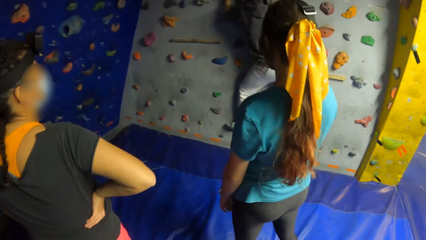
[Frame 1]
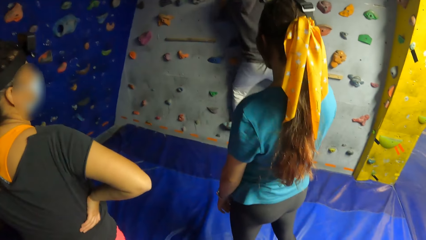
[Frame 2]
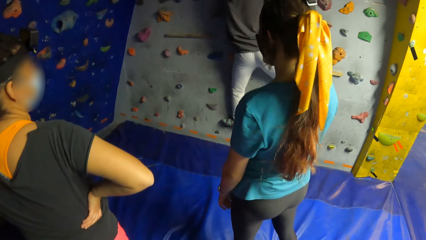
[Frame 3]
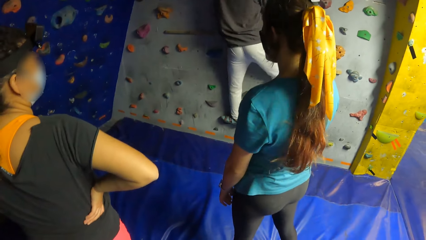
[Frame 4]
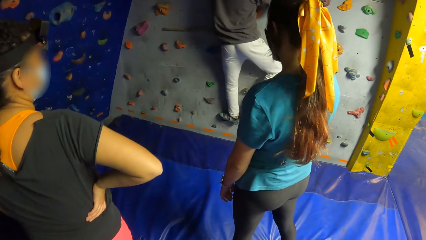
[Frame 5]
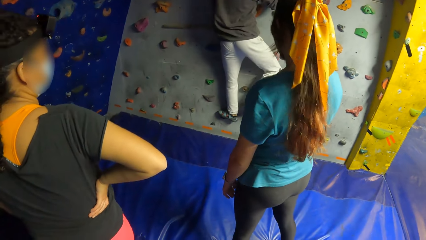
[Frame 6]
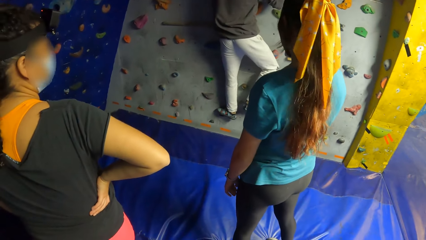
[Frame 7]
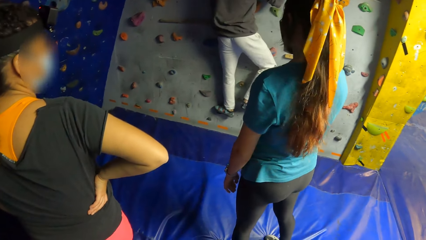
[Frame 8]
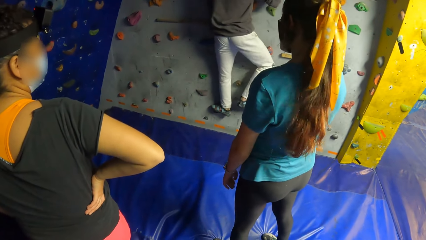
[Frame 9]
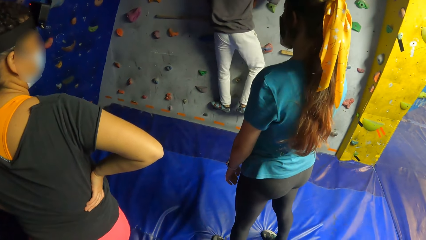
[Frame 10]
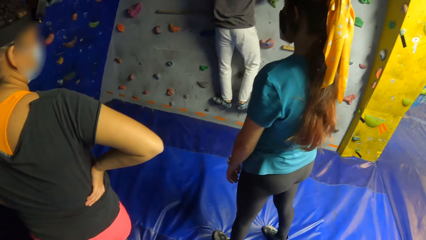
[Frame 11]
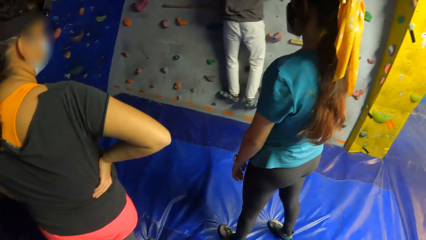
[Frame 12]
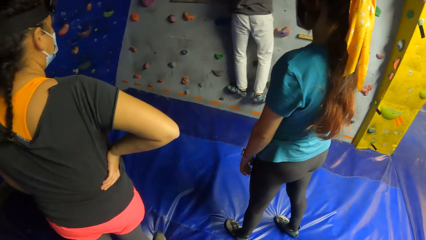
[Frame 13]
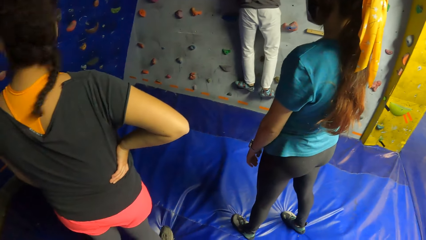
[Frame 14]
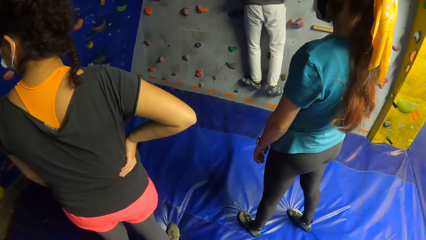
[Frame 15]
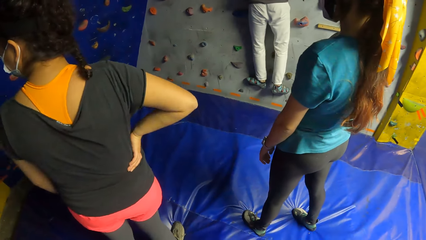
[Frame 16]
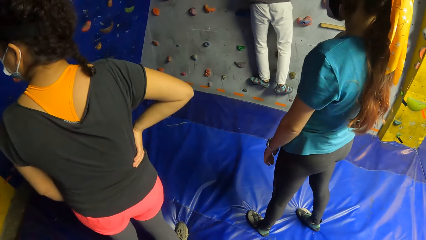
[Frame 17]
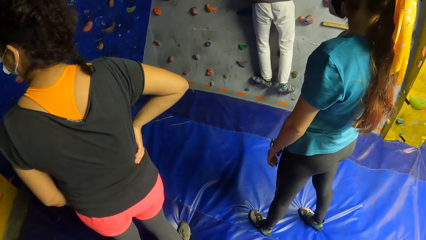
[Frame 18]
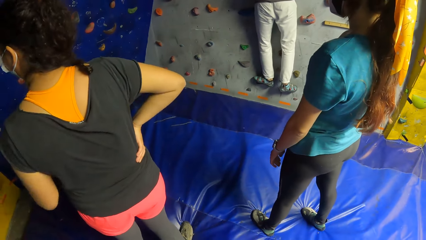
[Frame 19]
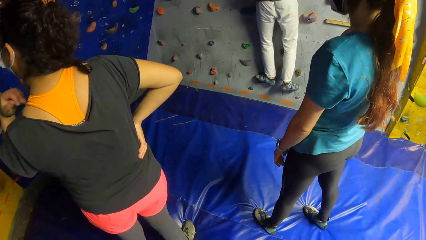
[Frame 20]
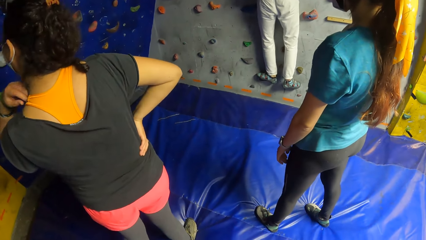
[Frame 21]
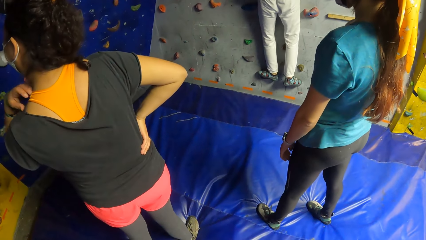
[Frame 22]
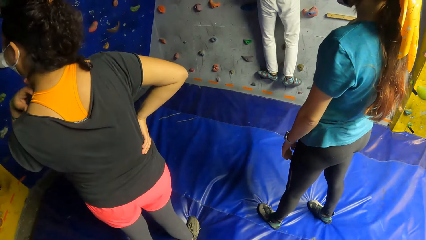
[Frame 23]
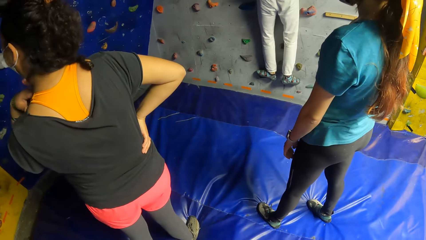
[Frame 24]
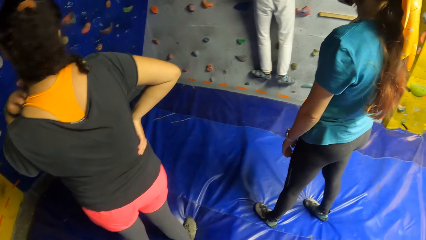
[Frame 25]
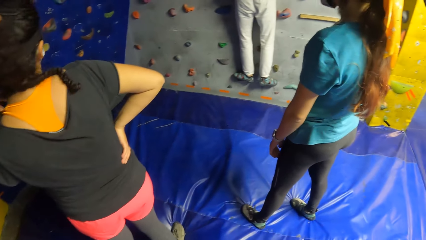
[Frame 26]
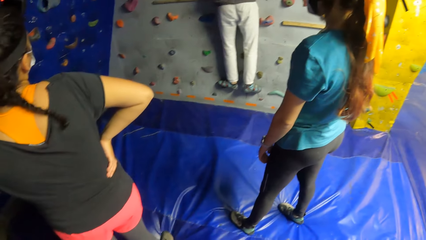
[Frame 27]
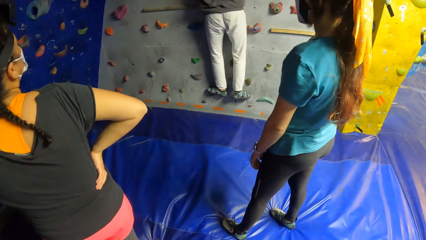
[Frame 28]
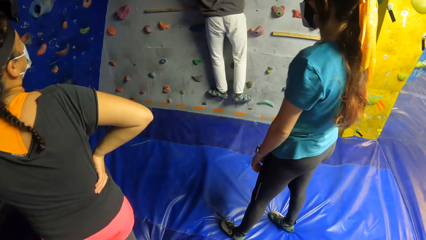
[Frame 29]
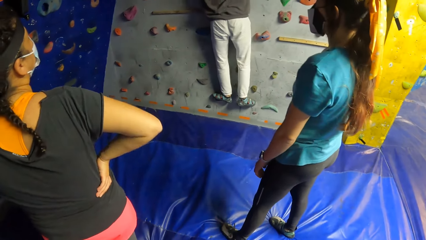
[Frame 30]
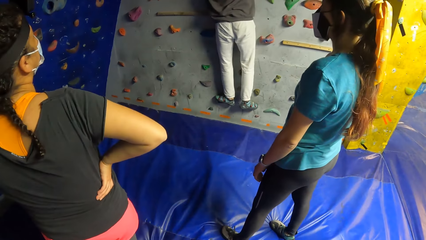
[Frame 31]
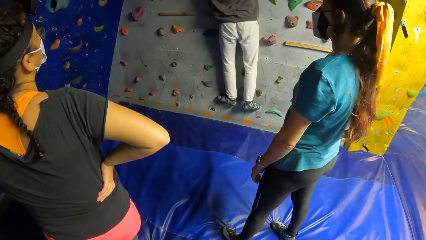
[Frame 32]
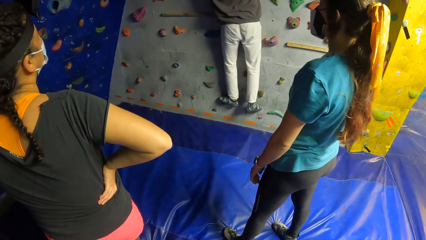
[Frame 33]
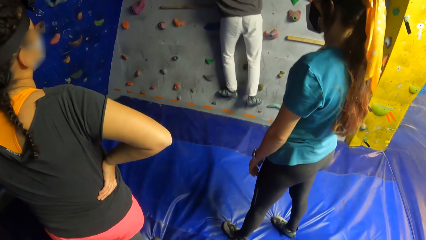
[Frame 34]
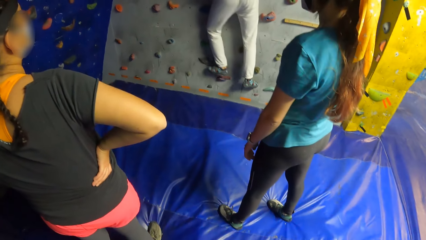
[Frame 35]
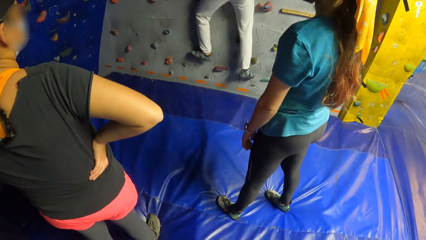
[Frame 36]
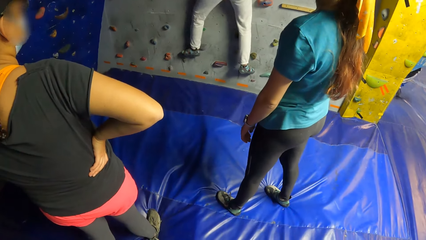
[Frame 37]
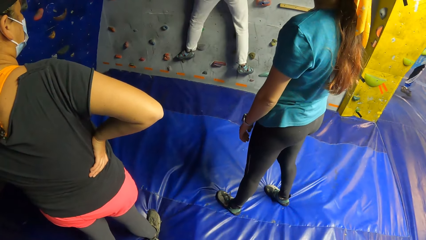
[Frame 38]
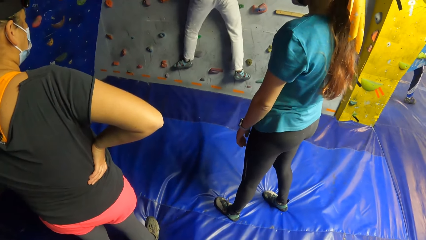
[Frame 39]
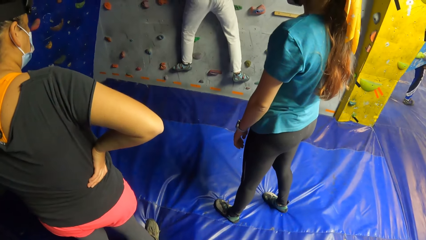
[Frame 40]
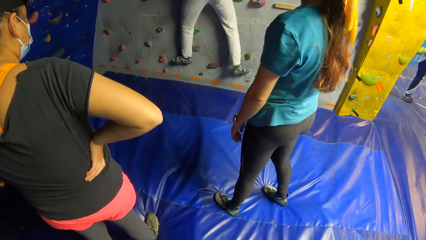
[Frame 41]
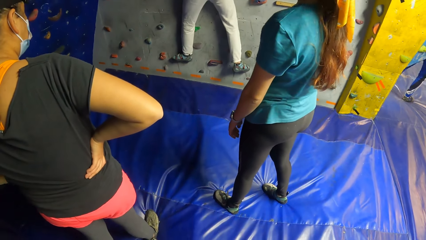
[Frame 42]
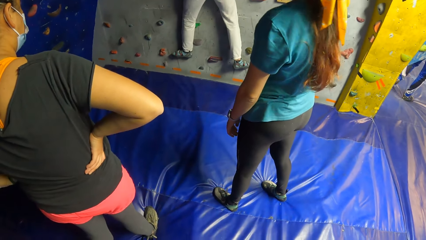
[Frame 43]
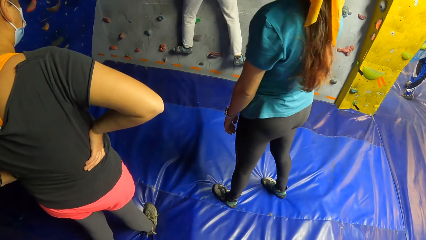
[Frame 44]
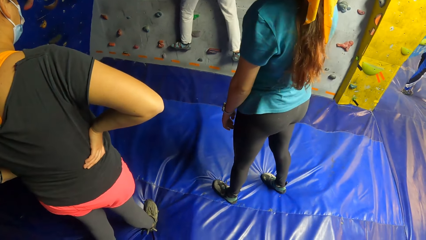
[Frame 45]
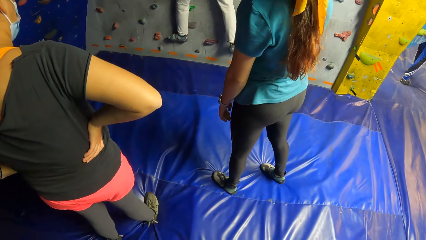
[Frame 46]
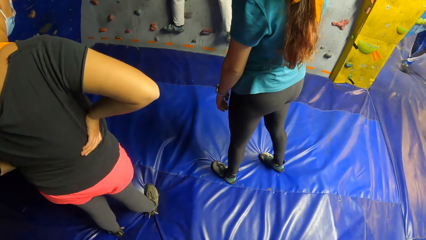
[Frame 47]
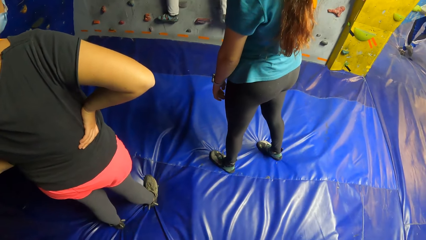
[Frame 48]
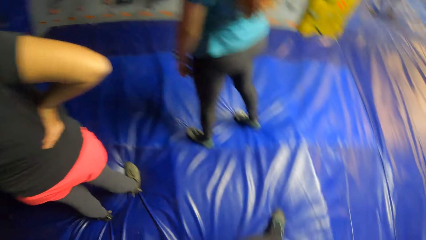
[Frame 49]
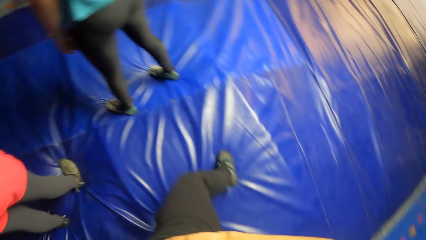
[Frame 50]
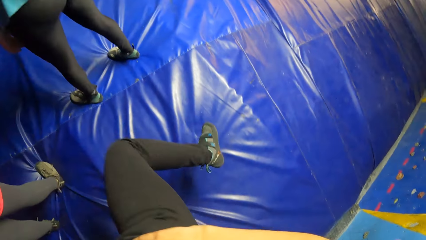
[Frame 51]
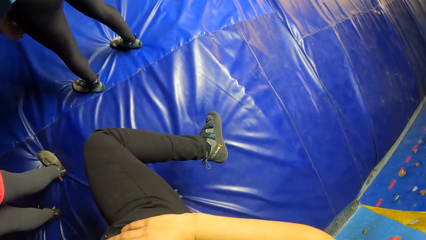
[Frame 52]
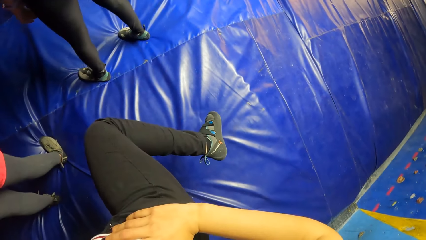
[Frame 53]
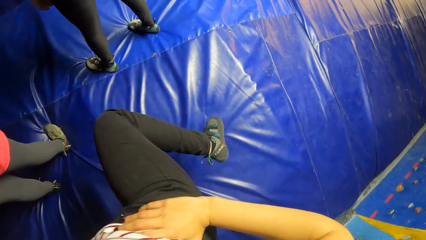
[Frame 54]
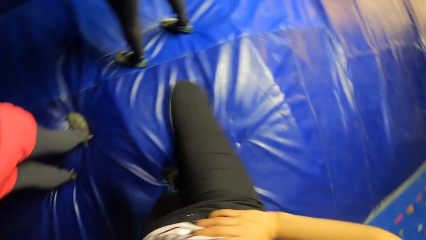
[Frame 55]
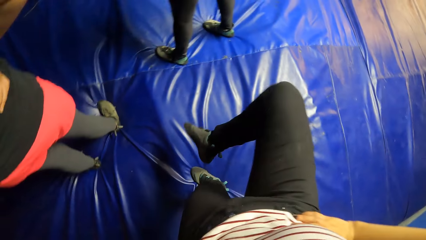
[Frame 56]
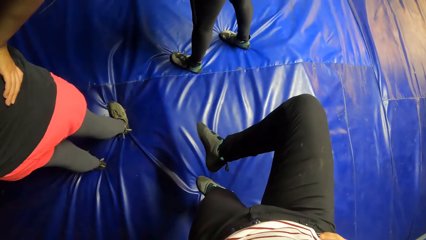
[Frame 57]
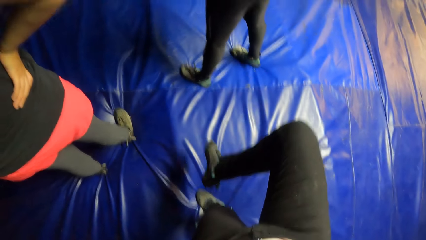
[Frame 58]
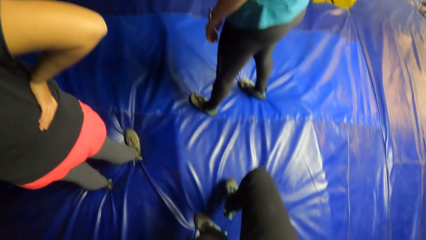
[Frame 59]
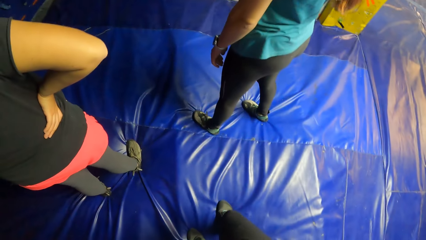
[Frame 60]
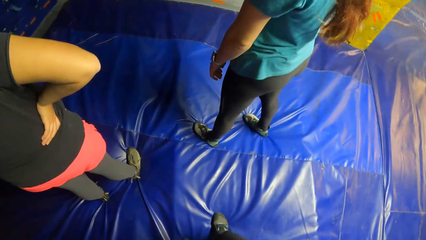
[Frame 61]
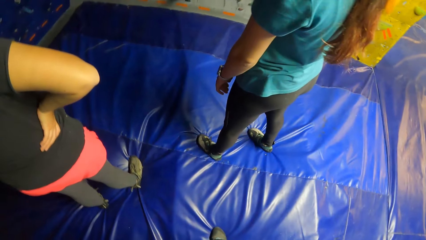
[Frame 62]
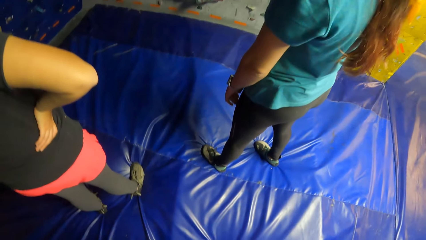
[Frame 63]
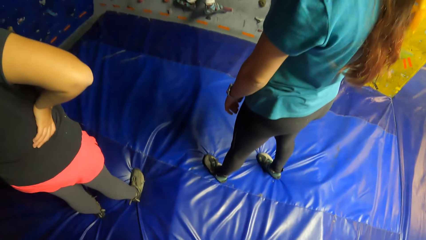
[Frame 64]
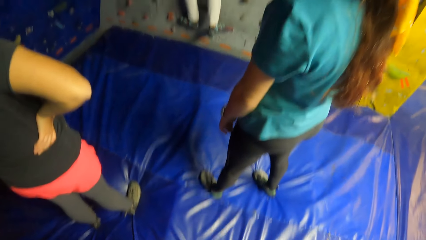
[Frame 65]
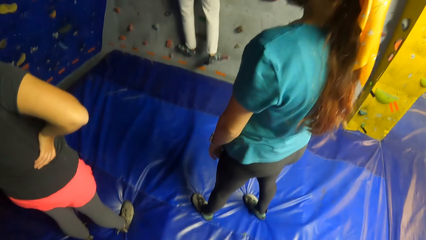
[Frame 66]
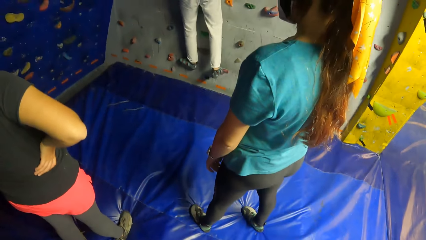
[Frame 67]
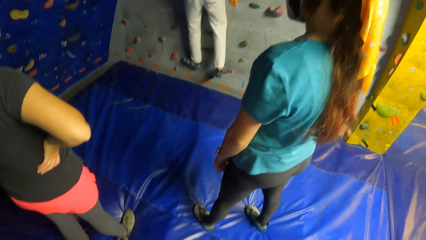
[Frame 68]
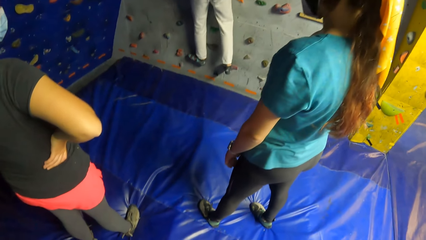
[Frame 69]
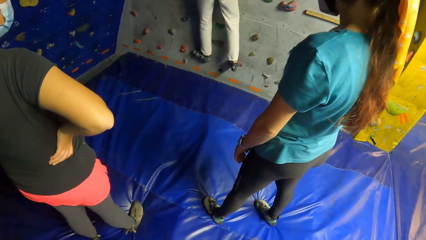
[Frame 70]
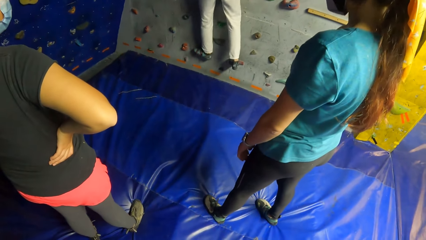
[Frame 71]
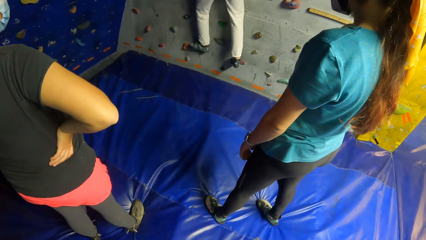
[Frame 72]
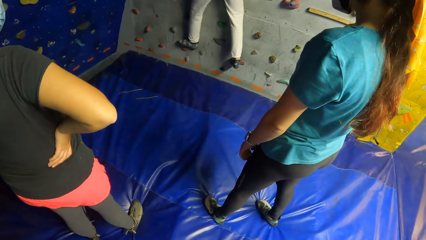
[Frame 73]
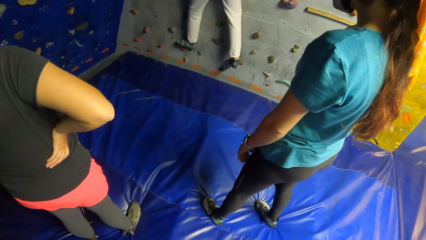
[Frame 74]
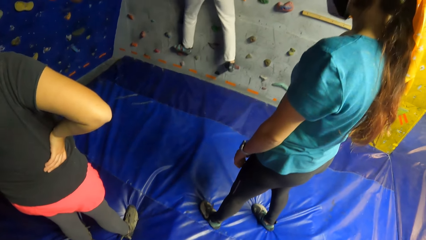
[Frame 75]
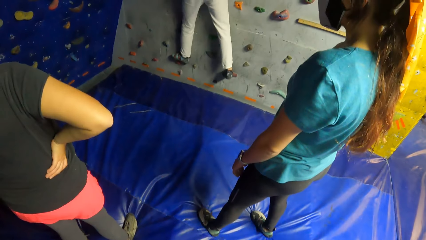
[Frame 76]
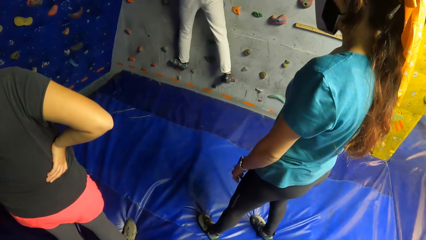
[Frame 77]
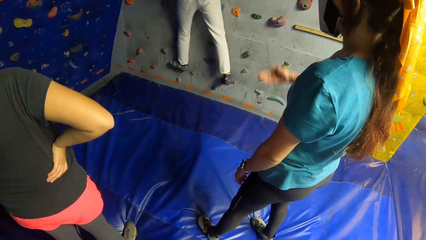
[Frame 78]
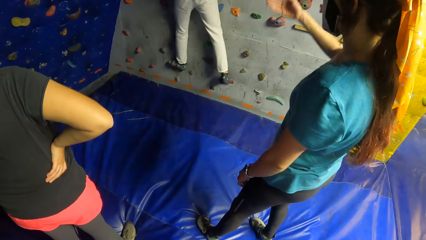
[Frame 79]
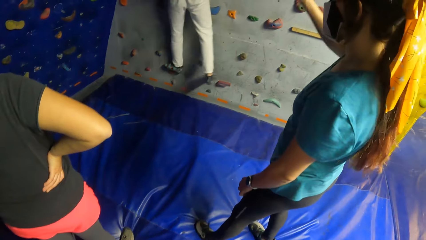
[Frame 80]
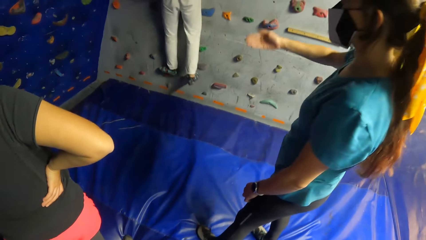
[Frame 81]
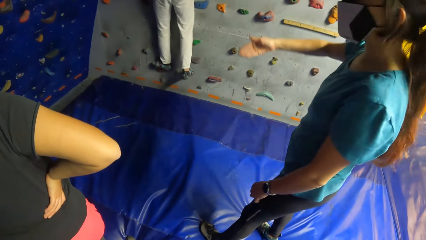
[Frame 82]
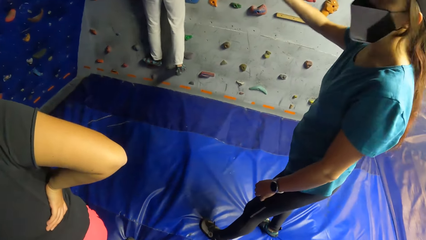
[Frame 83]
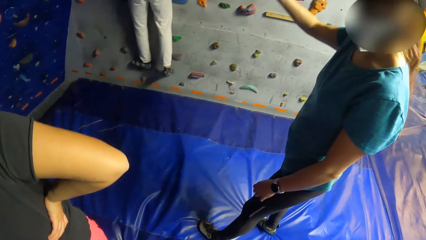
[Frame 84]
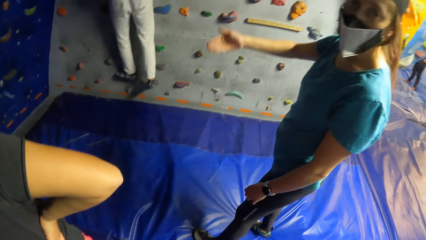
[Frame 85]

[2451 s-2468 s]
The camera wearer examines her right leg. She looks around the building.
